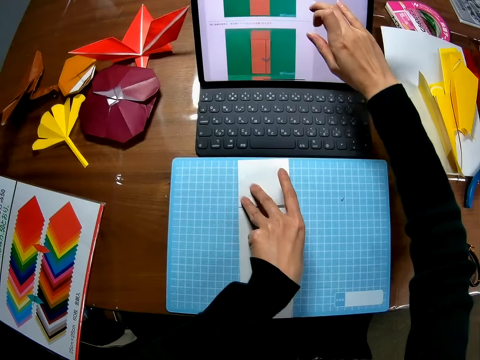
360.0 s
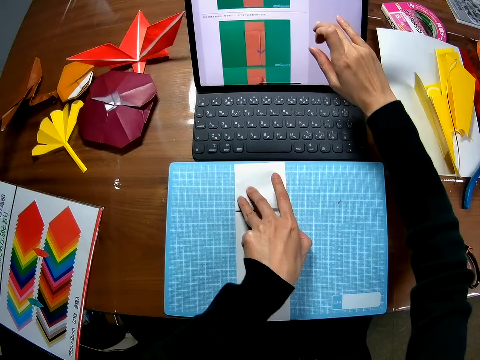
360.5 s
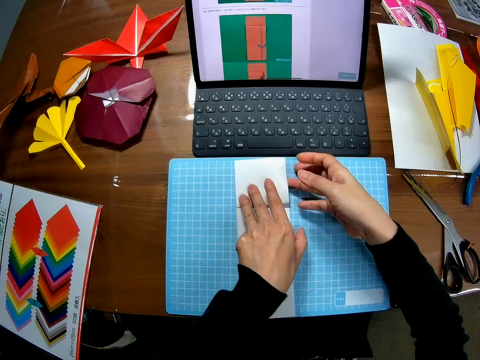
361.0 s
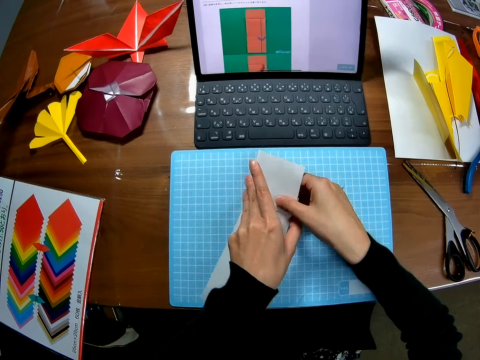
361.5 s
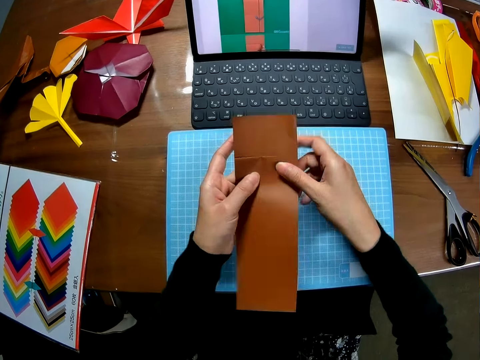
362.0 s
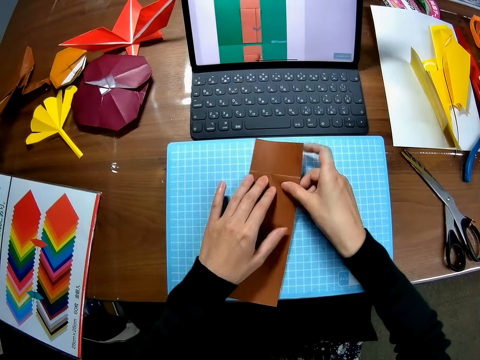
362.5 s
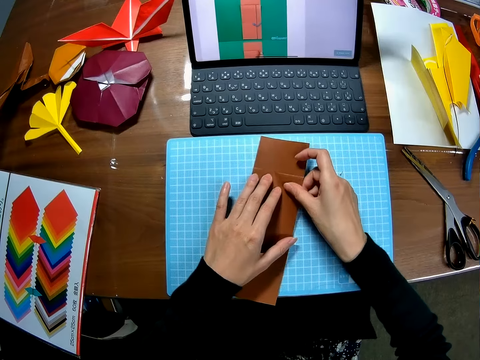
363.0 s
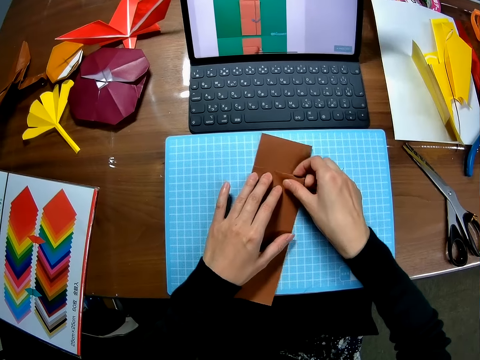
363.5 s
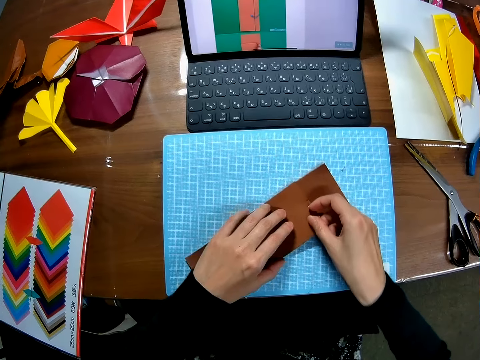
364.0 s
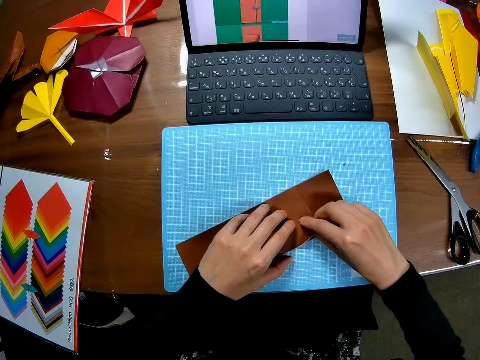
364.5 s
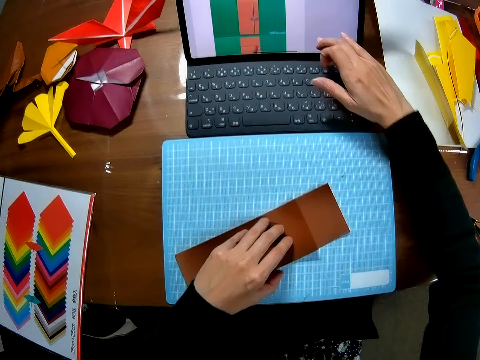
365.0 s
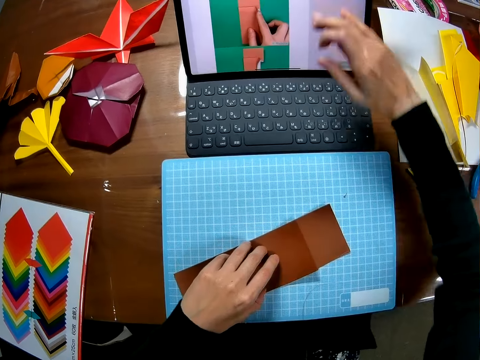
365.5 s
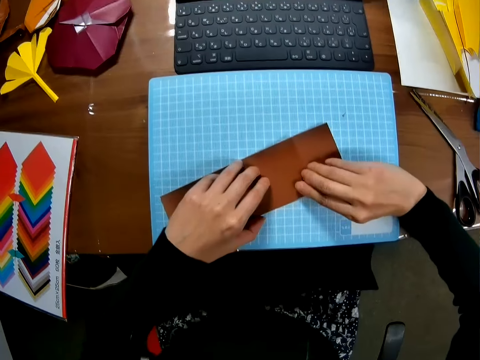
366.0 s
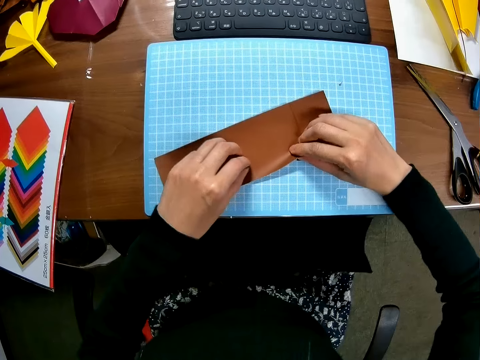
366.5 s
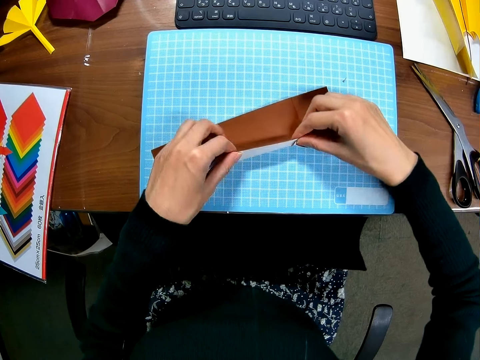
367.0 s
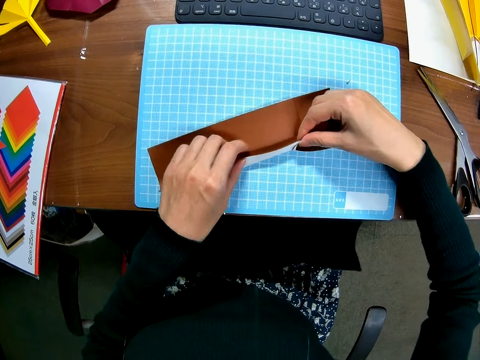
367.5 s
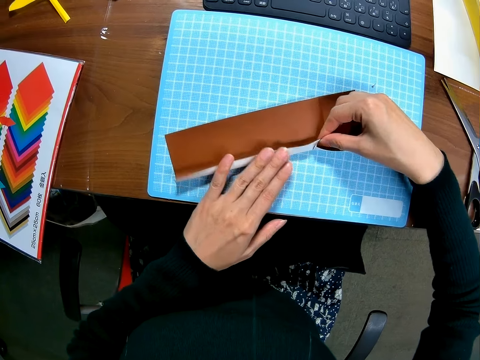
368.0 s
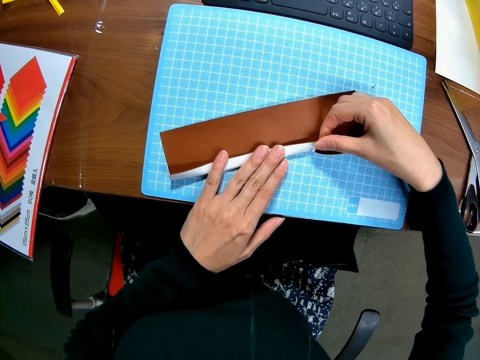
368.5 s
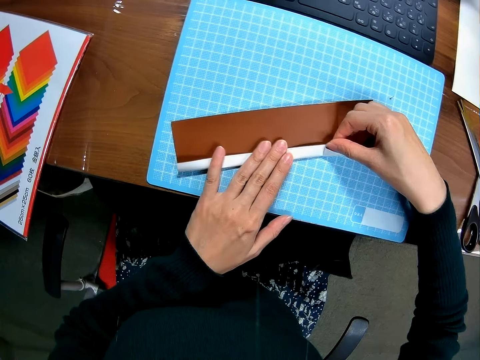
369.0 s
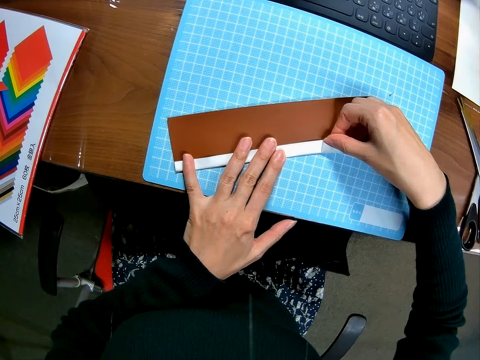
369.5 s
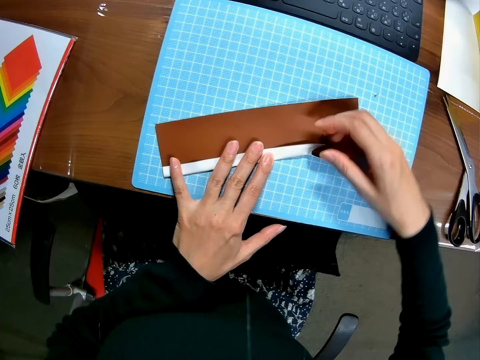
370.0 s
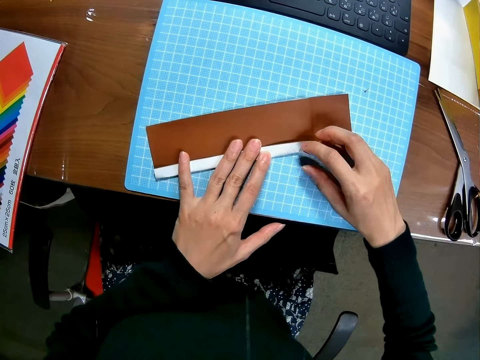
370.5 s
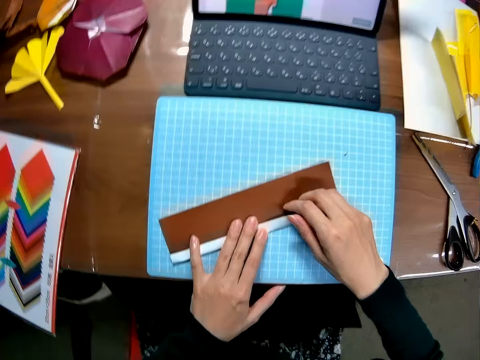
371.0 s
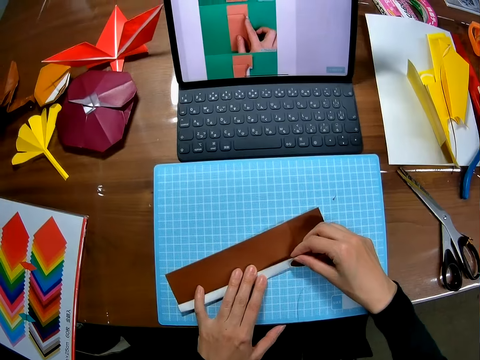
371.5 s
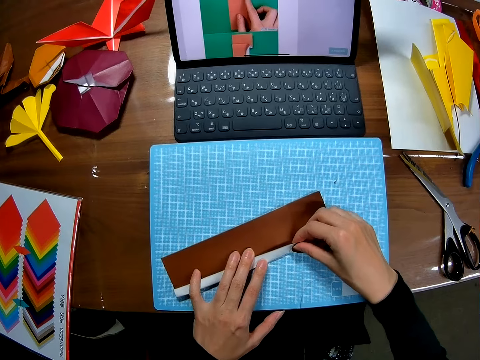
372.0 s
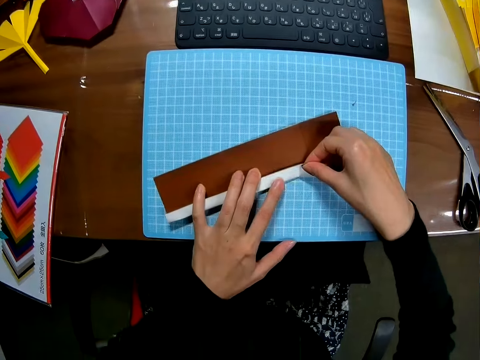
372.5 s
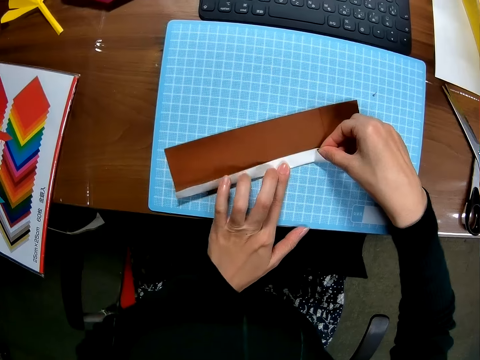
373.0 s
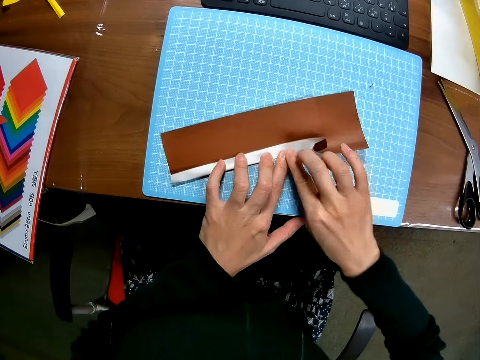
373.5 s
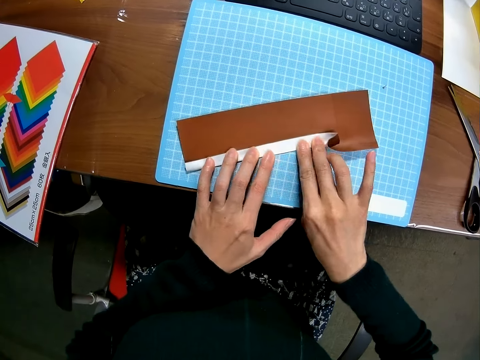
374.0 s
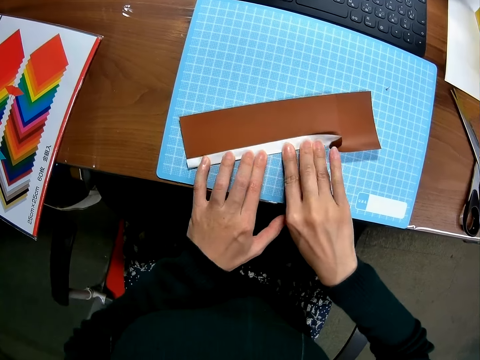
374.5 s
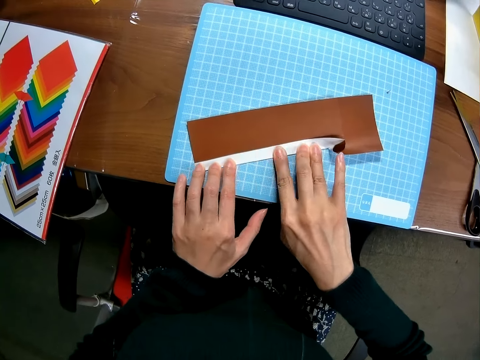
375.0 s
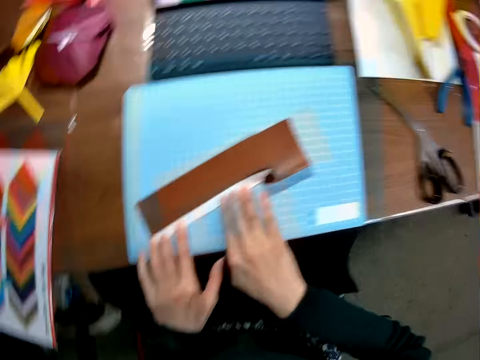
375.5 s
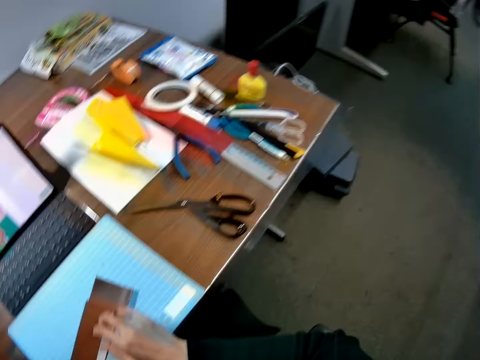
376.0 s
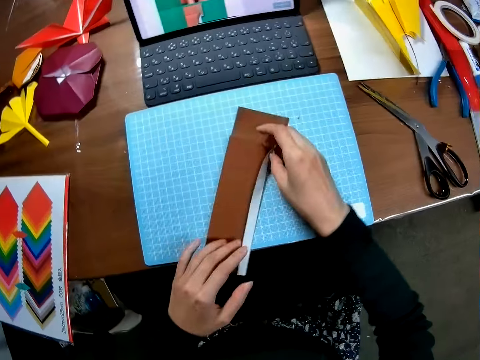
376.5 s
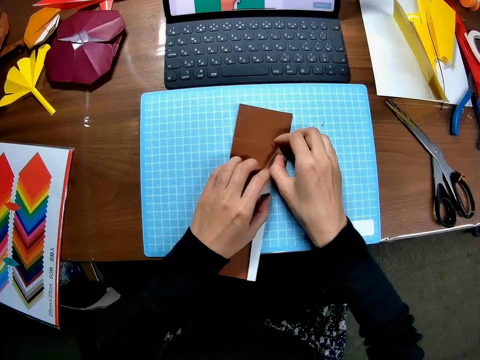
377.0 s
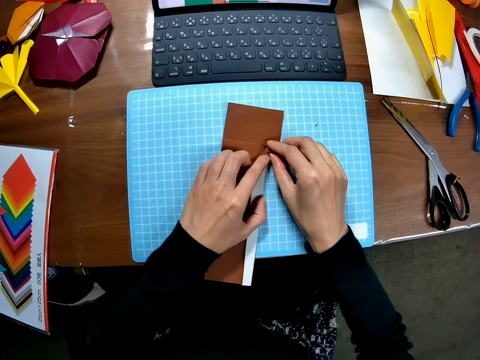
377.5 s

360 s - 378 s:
The camera wearer picks up the paper craft. She turns the paper upside down on the table. She places the paper craft on the cutting mat. She turns the paper craft and touches the paper craft. She scrolls up the screen of a laptop. She touches her laptop screen with her right finger. She folds the paper on the table. She aligns the paper craft.

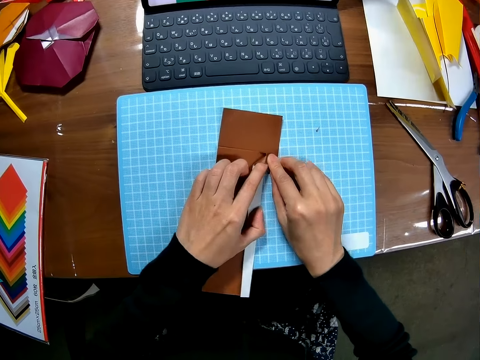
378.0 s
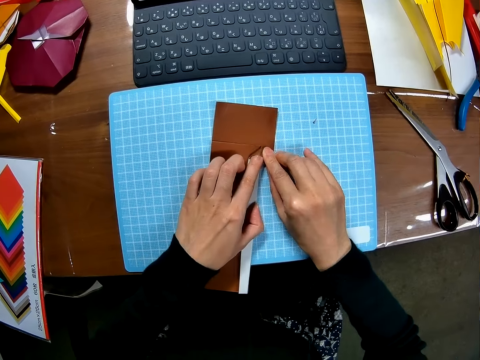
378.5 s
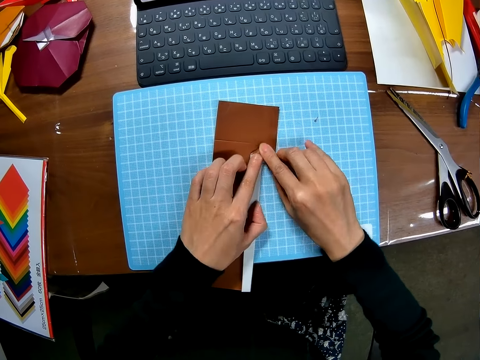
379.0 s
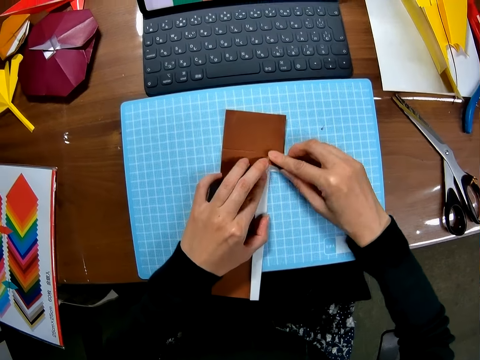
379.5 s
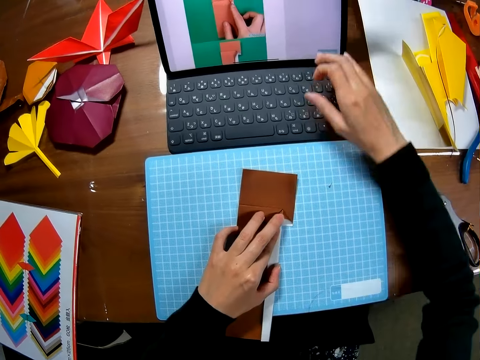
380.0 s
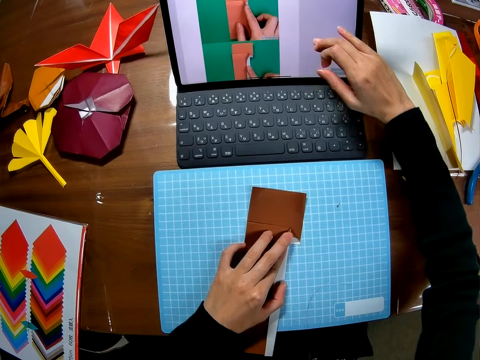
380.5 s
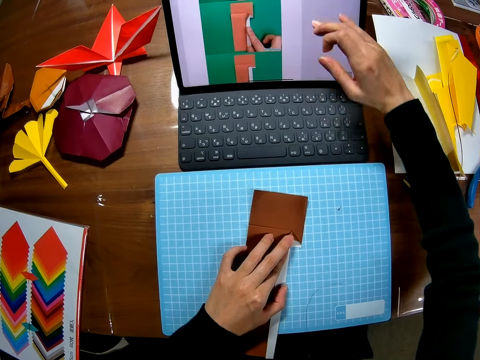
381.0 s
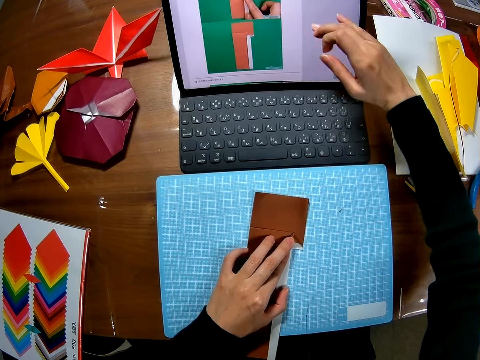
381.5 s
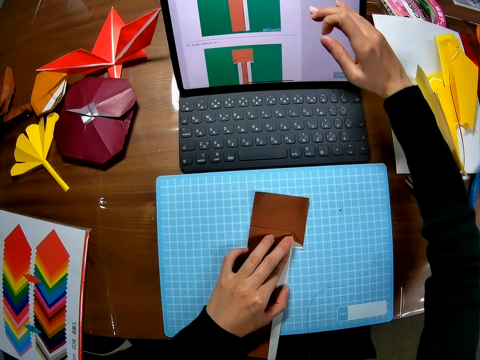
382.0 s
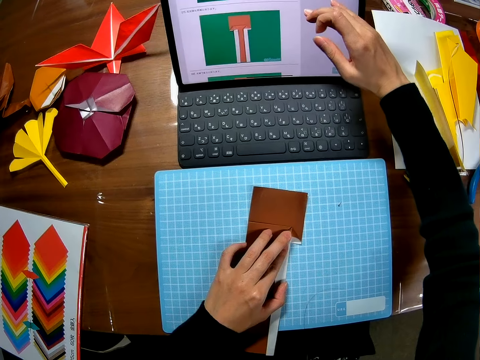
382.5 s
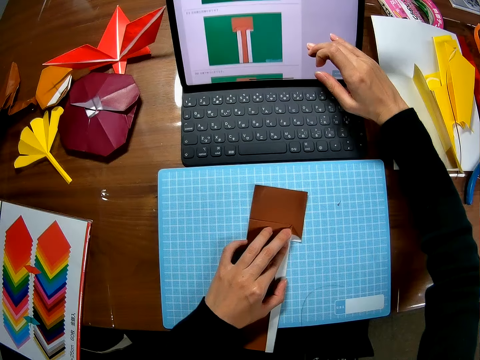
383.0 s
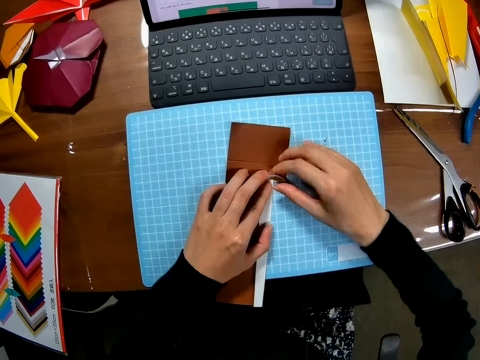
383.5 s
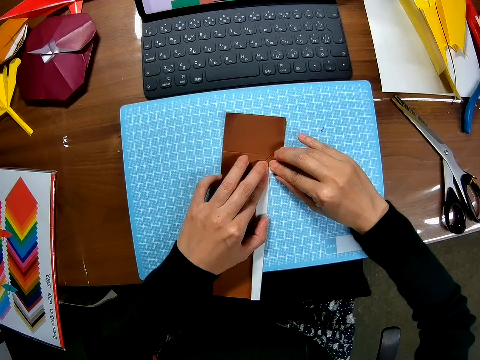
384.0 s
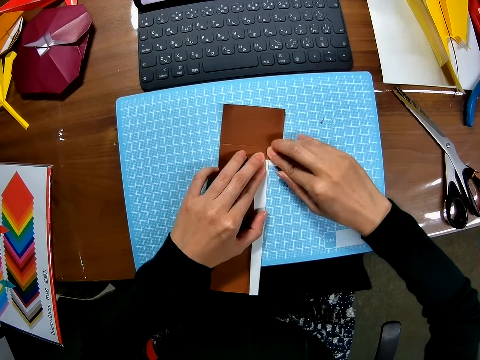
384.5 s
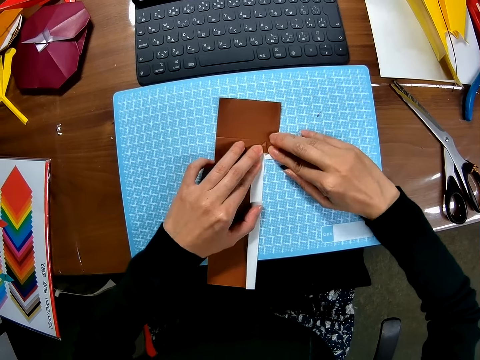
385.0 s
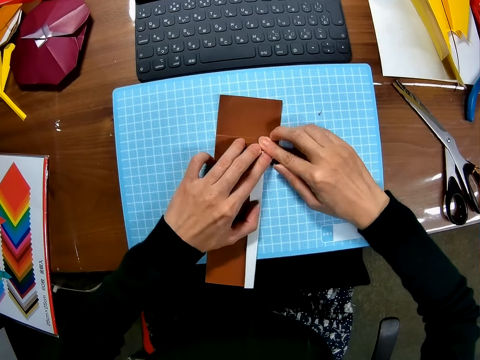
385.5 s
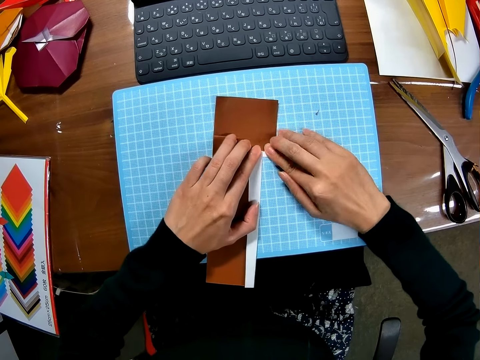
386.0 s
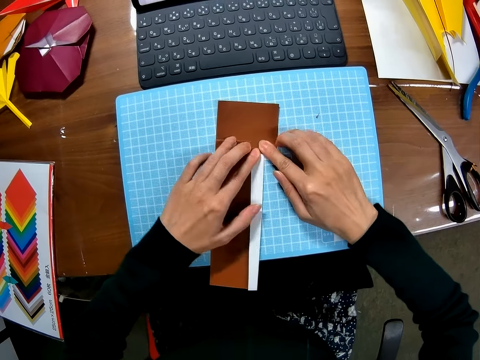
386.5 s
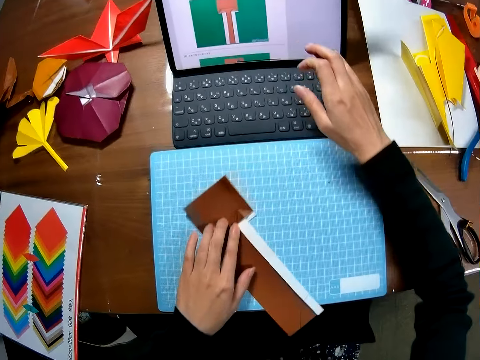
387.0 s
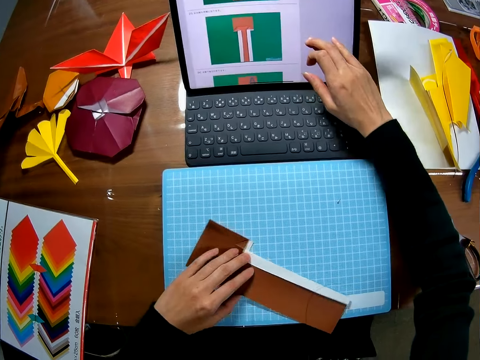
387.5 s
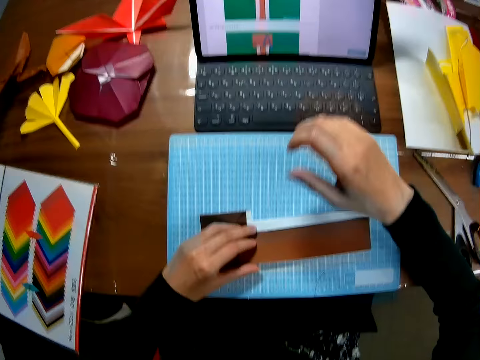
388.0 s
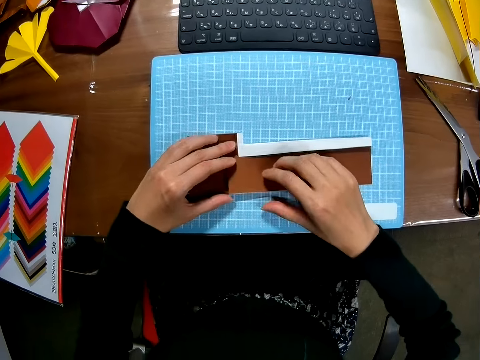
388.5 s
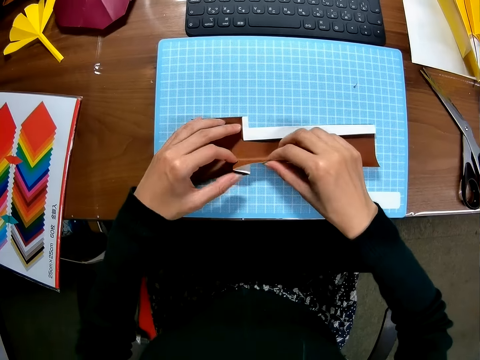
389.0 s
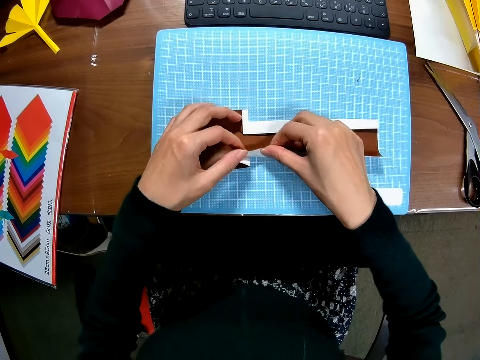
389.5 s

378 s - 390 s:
The camera wearer scrolls up the screen of a laptop. She touches her laptop screen with her right finger. She folds the paper on the table. She aligns the paper craft. She turns the paper on the table with her left hand. She scrolls up the screen of the laptop. She touches her laptop screen with her right finger. She folds the paper on the table.
